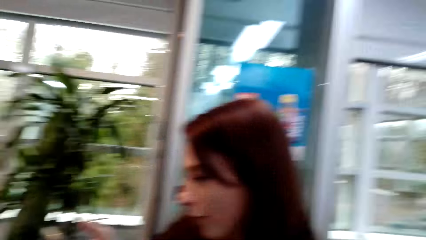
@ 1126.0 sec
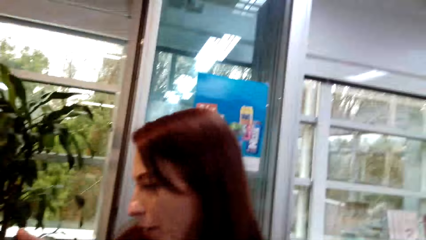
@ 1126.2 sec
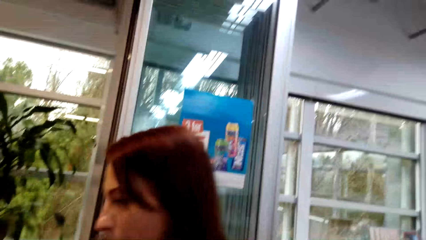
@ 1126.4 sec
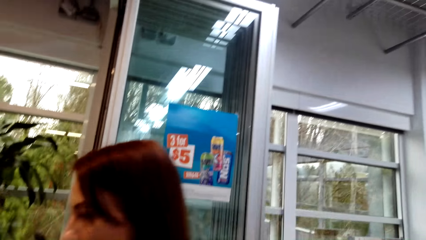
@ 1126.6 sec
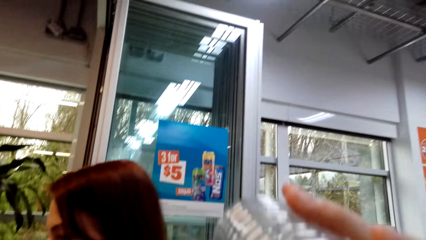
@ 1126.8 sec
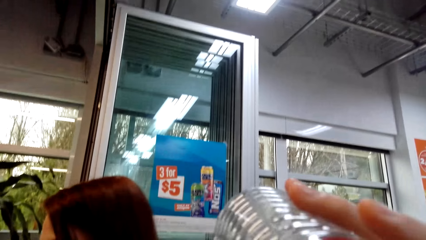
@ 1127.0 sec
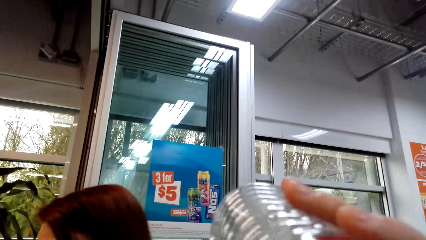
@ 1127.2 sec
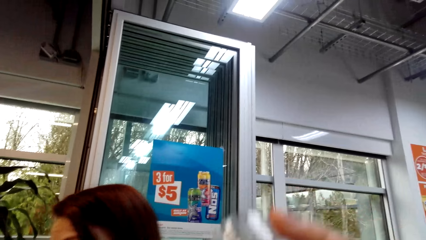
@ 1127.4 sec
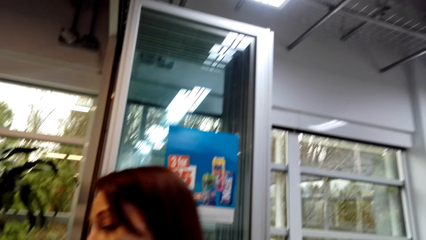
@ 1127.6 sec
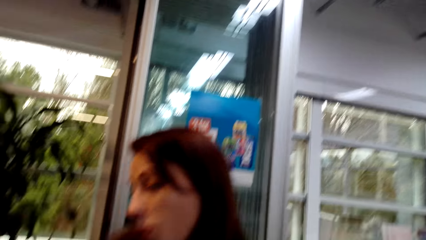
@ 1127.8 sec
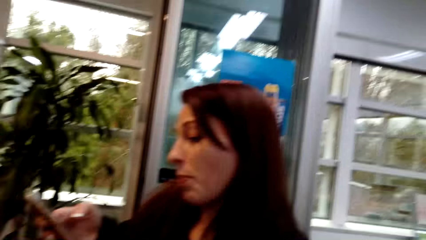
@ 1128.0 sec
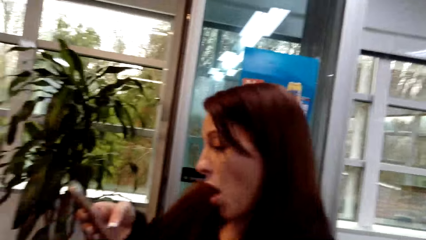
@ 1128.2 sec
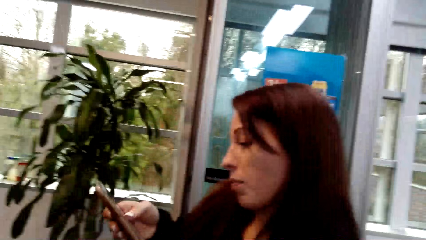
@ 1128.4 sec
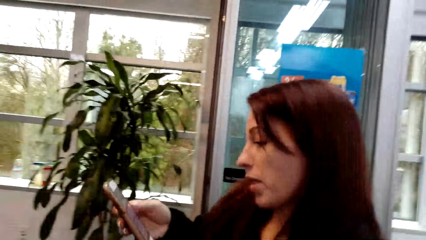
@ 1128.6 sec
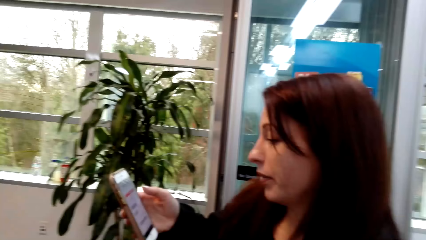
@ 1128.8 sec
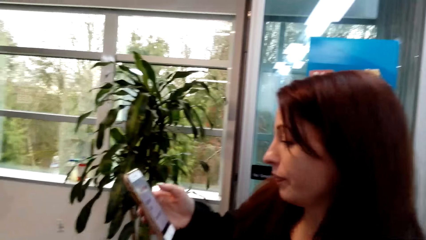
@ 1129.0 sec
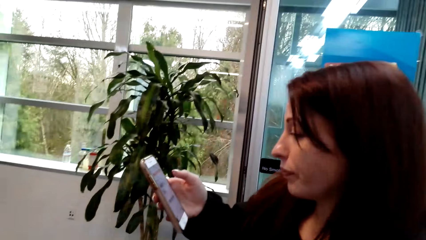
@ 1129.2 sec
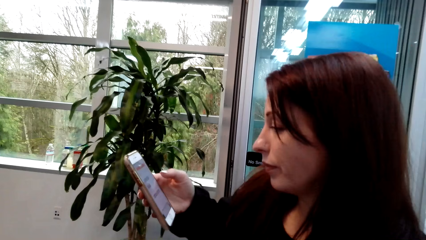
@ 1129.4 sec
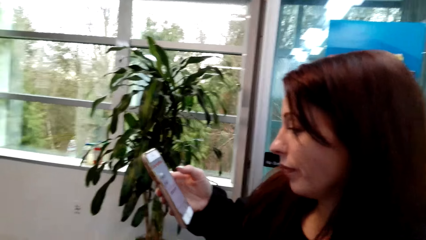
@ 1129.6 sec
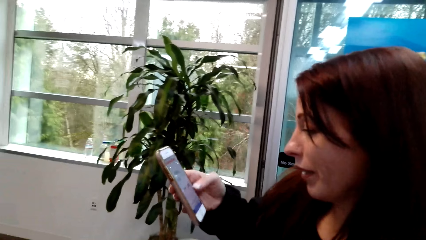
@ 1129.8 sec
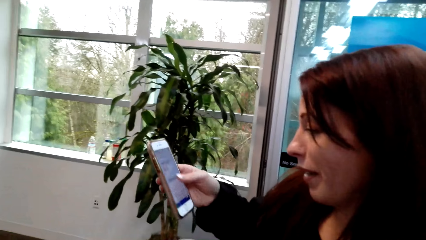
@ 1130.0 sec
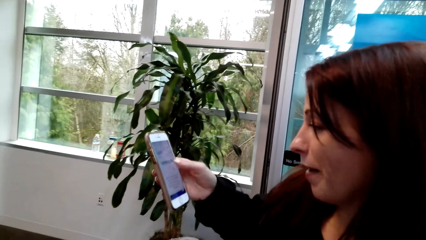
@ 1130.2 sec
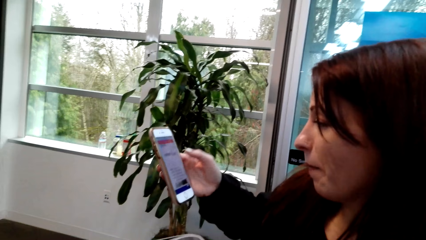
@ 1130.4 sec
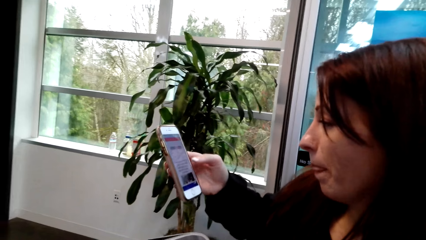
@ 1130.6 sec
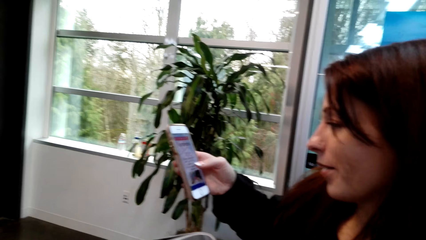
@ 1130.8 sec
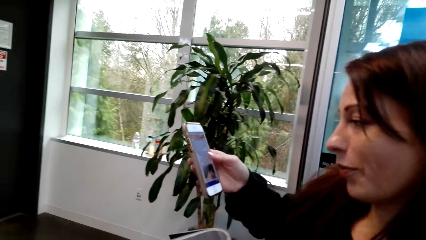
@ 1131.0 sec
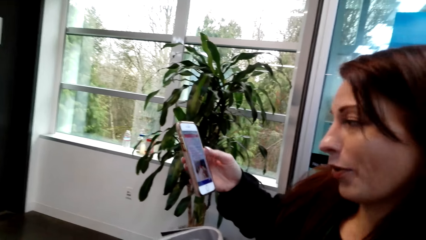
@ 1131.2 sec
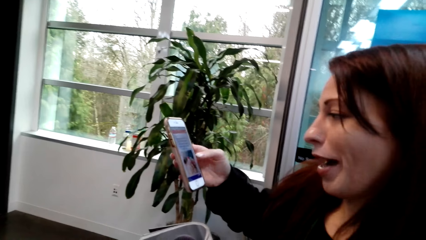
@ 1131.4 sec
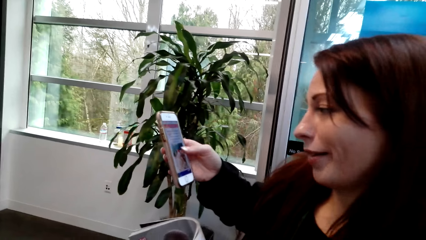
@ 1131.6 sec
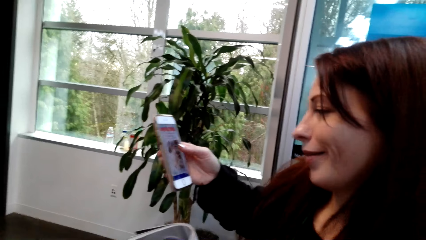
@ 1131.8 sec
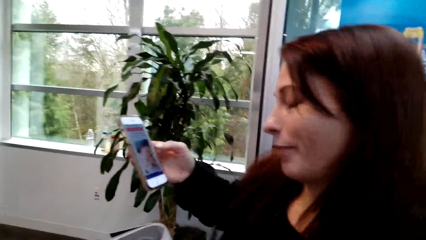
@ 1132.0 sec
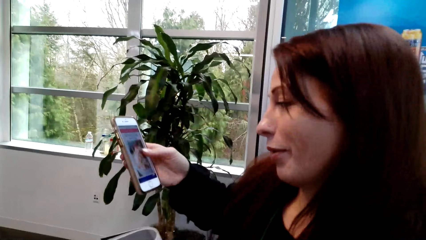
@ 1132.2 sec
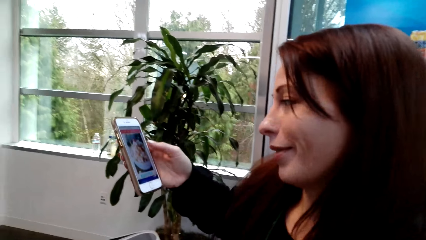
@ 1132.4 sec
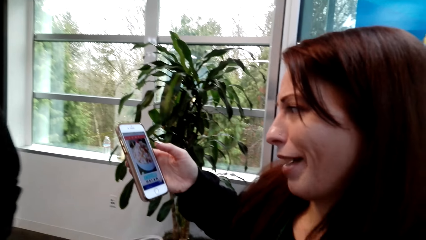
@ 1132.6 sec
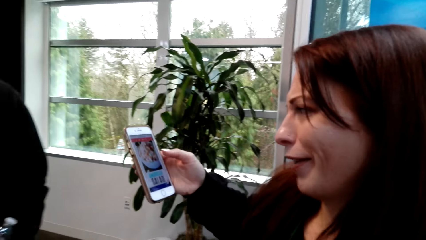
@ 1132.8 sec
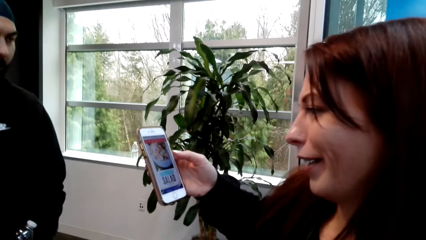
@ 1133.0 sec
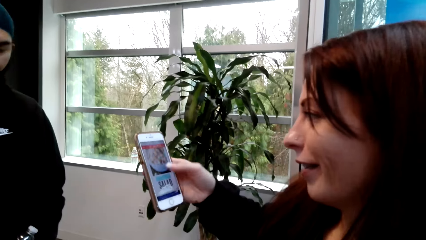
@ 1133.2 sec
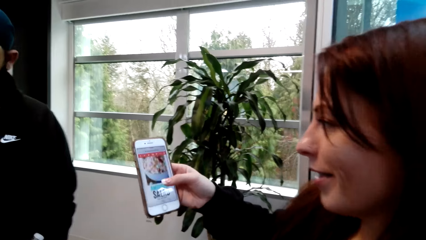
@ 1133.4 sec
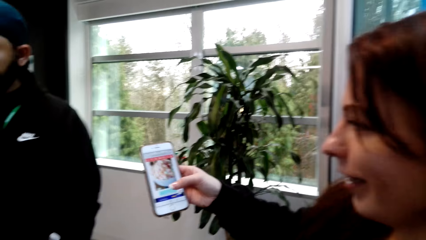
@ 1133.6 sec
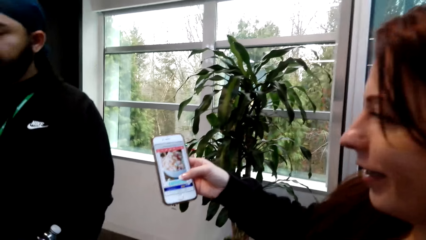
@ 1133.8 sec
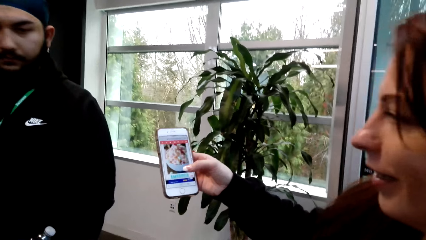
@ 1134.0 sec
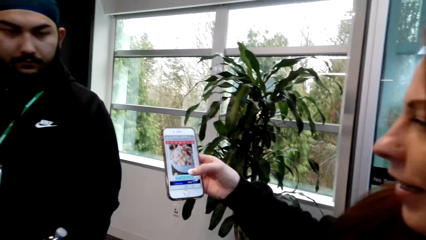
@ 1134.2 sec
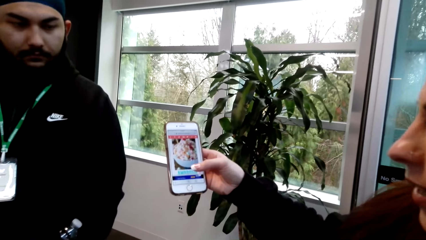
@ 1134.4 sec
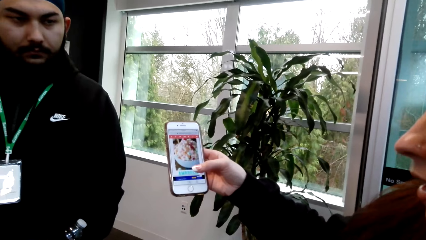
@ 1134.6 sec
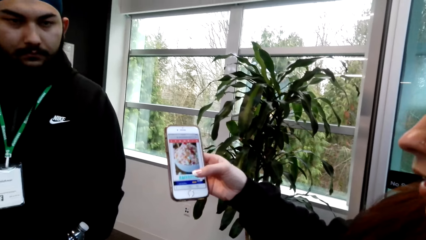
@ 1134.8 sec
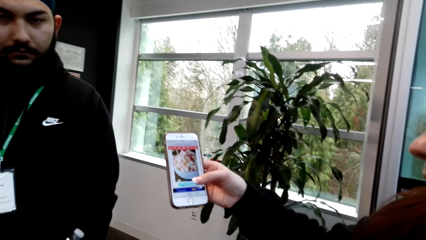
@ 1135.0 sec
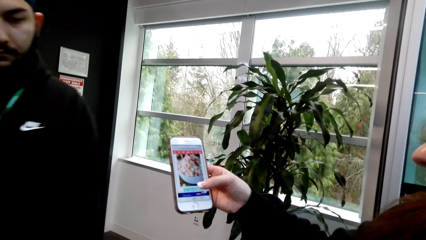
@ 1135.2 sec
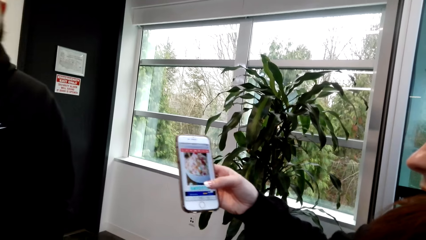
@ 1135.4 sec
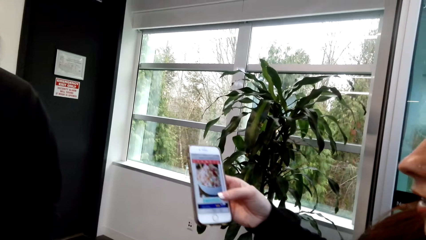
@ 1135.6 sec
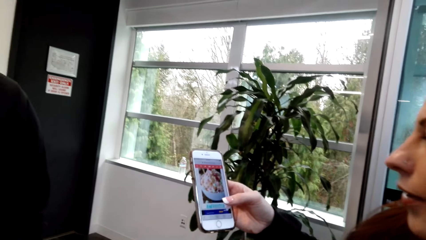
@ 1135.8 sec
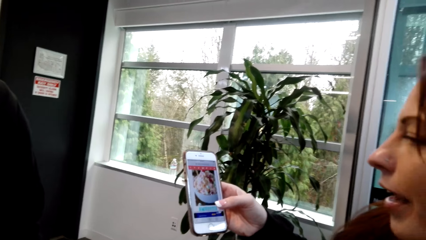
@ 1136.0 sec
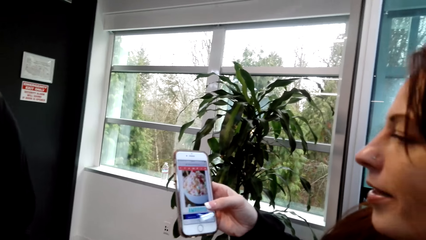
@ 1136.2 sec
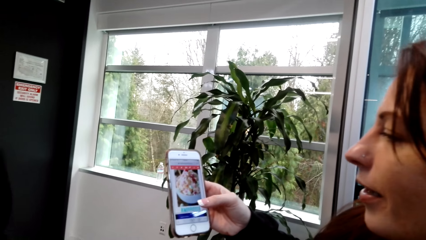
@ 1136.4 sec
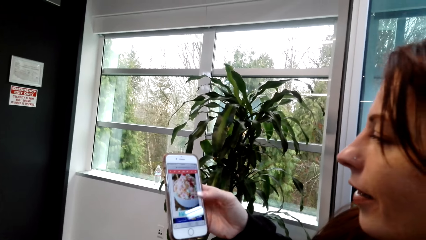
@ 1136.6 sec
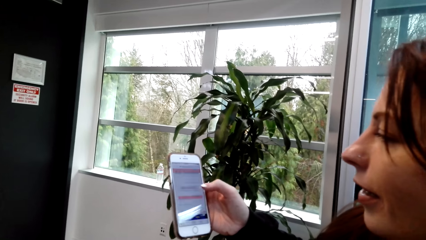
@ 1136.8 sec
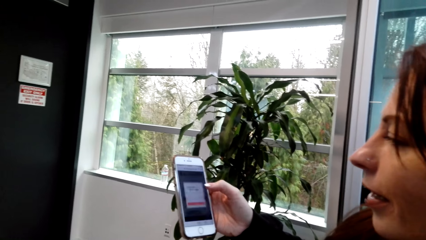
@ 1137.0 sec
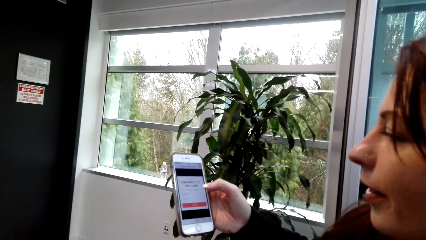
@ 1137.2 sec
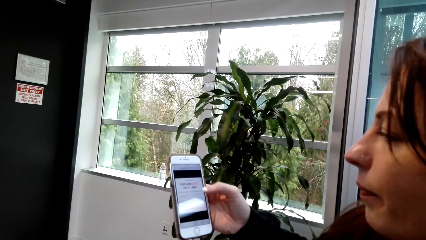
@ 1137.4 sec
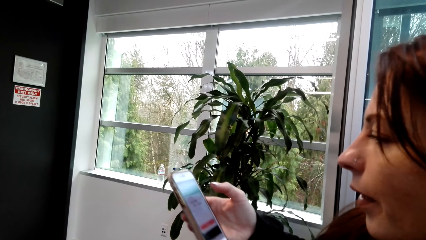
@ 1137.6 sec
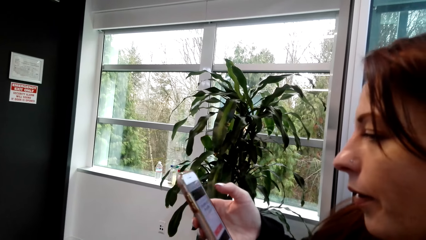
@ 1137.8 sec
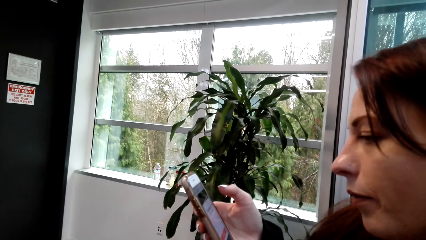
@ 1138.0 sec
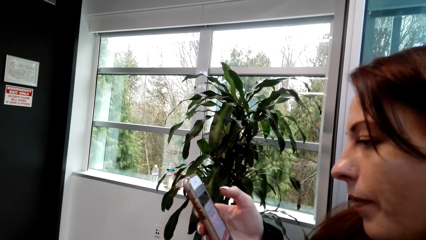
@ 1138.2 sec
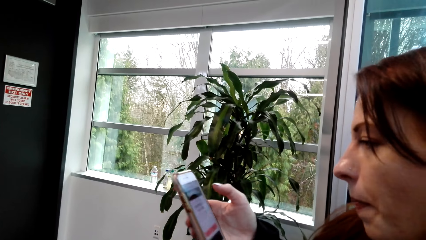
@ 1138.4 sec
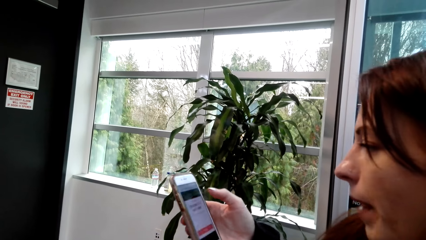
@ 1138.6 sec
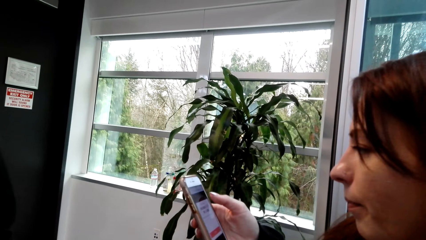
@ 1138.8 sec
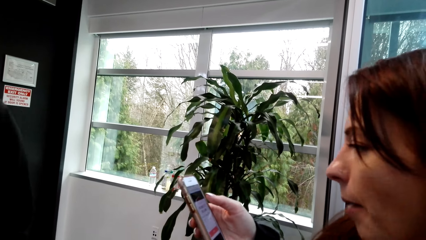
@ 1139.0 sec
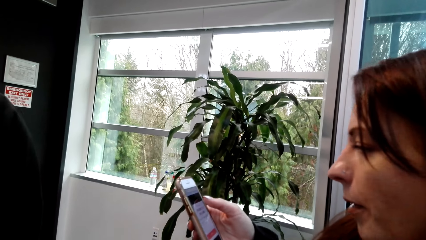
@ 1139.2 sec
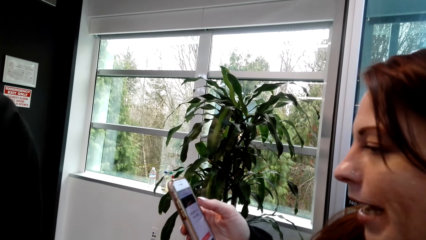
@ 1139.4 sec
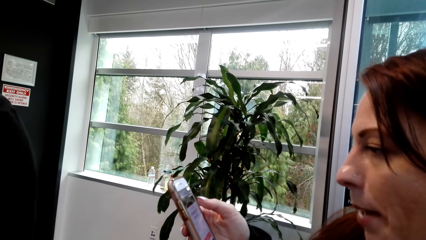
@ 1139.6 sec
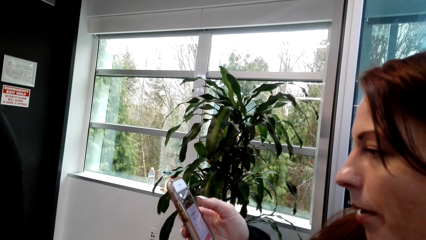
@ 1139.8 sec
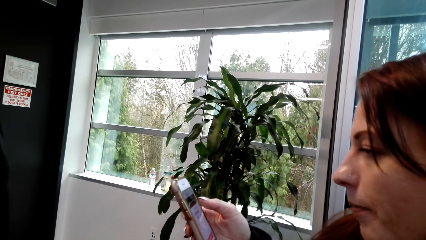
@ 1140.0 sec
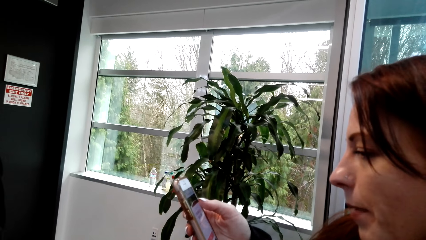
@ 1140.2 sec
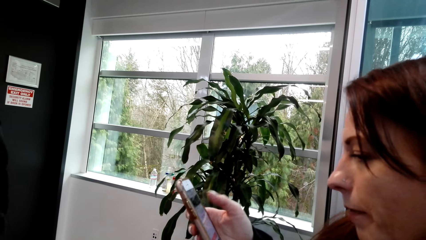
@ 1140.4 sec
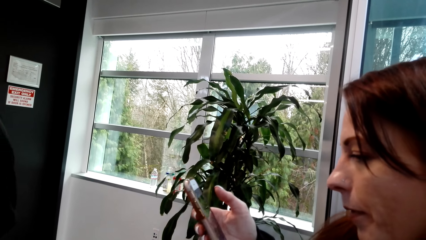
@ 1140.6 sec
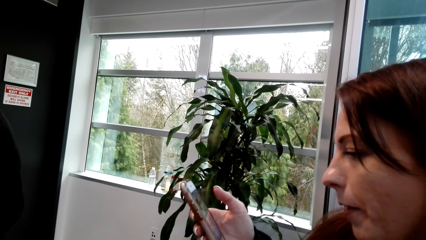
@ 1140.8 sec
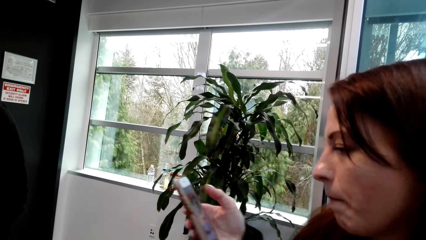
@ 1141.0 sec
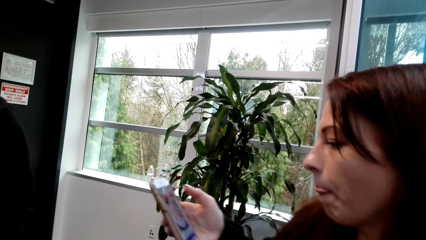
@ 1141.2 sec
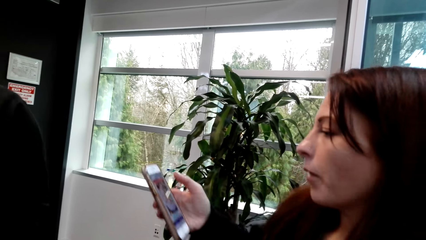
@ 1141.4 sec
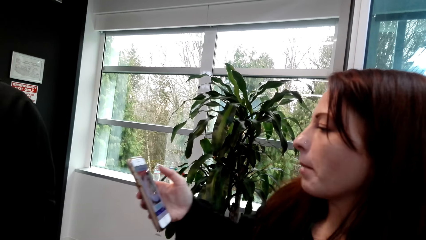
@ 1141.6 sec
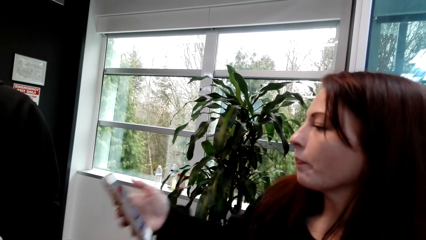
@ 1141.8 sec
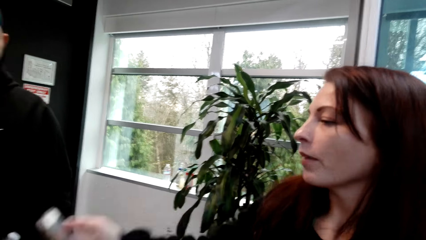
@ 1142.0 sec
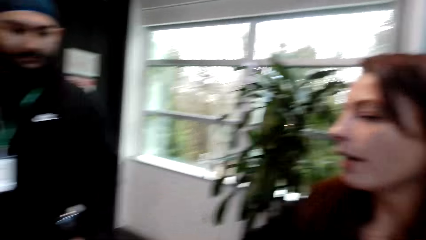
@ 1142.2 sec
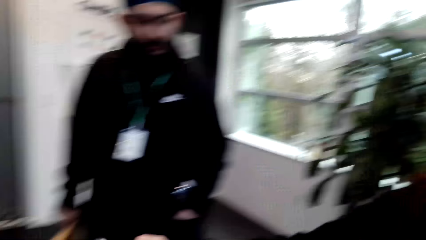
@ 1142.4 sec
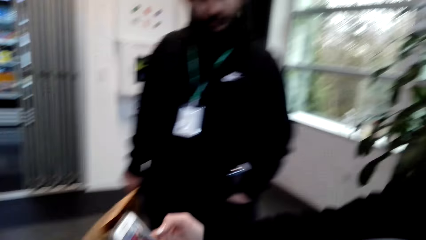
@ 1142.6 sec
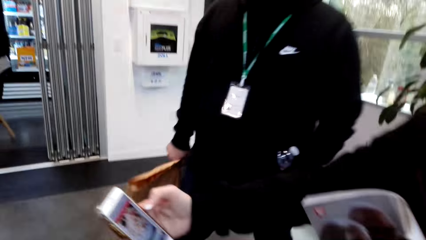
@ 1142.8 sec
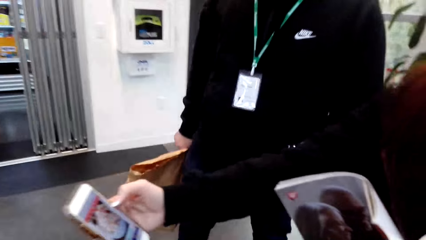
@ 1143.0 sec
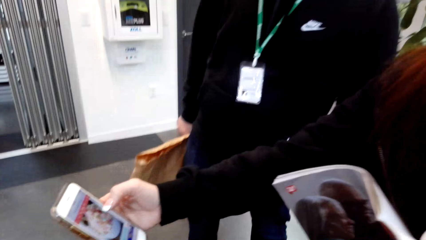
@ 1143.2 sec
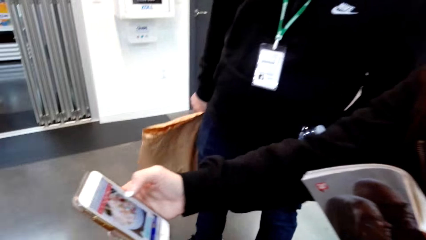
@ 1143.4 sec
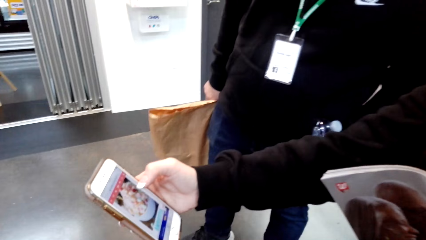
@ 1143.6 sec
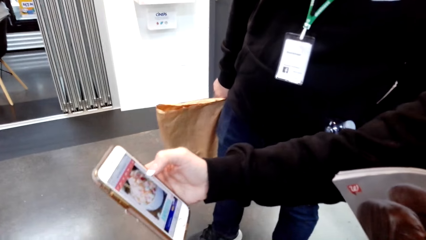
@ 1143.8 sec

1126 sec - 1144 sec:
The camera wearer drinks the water. A woman scrolls the phone. The camera wearer interacts with the woman.
